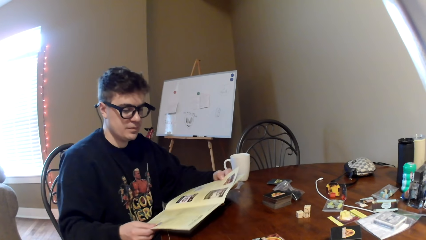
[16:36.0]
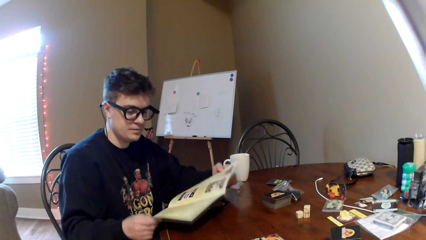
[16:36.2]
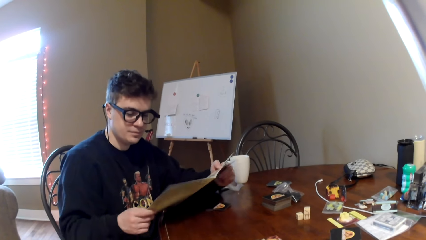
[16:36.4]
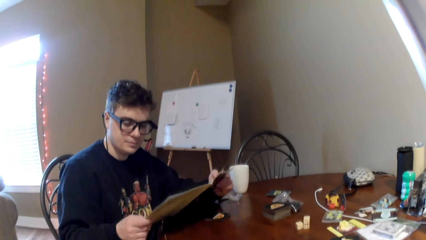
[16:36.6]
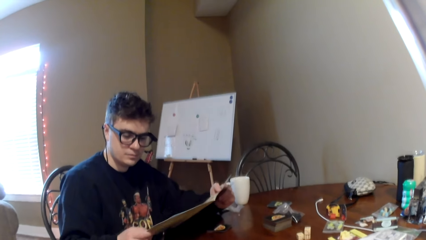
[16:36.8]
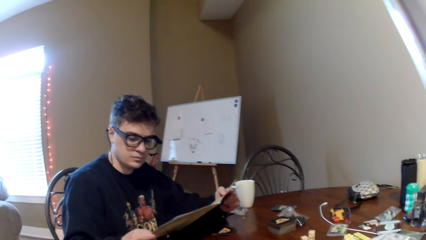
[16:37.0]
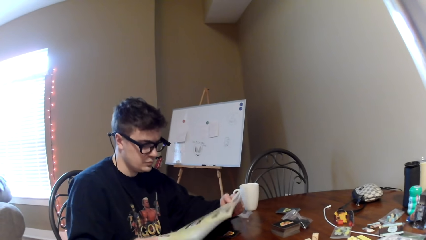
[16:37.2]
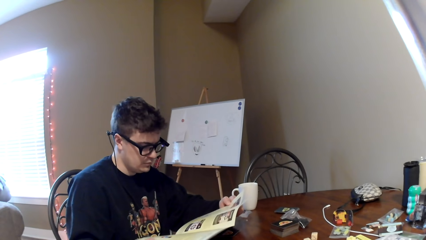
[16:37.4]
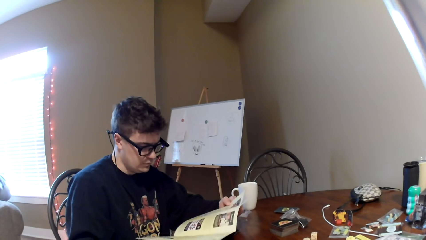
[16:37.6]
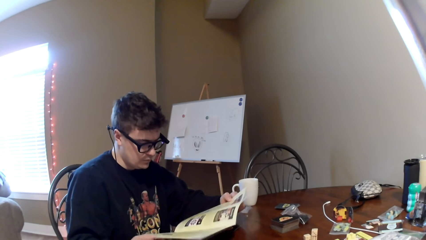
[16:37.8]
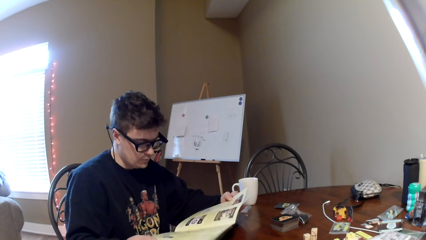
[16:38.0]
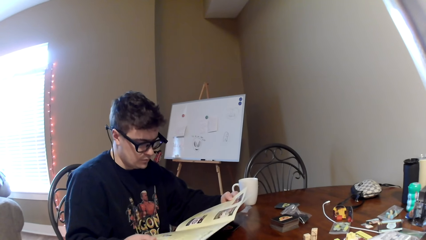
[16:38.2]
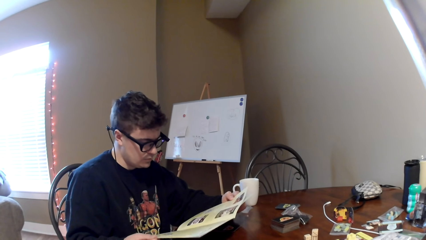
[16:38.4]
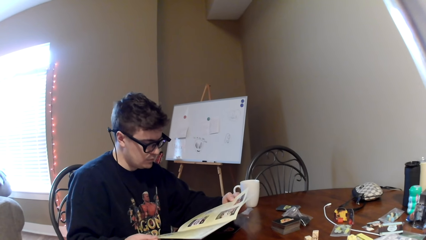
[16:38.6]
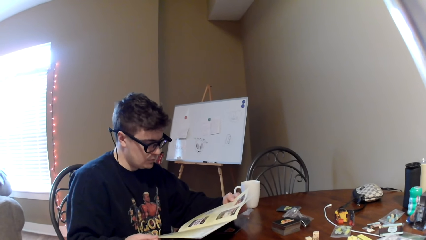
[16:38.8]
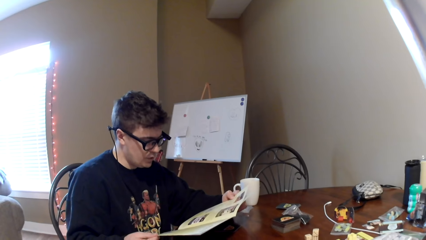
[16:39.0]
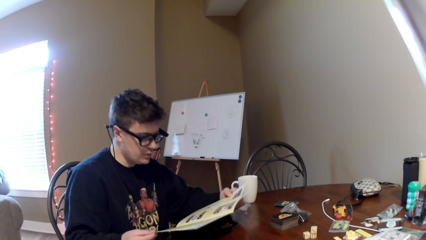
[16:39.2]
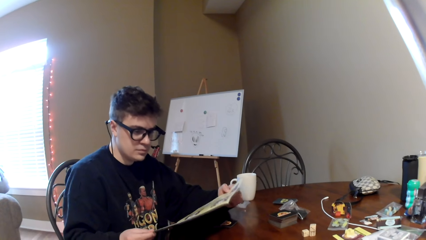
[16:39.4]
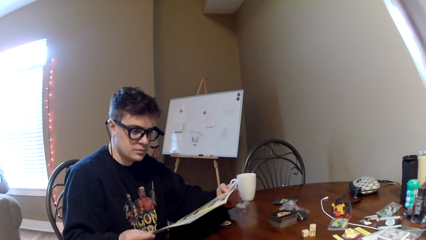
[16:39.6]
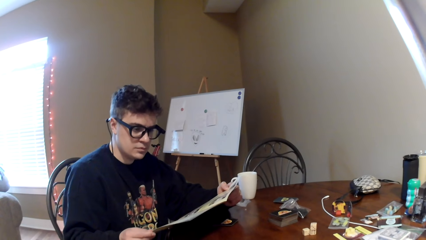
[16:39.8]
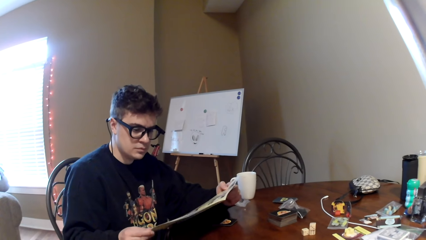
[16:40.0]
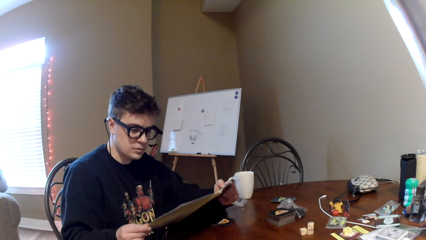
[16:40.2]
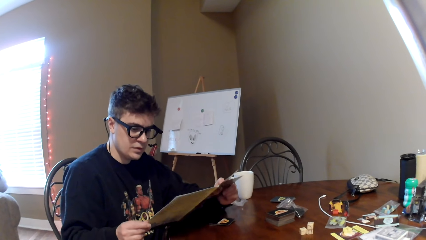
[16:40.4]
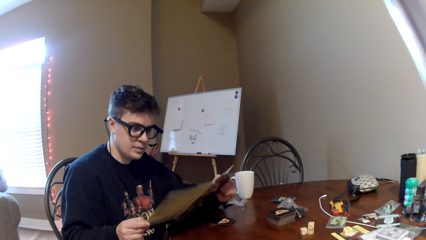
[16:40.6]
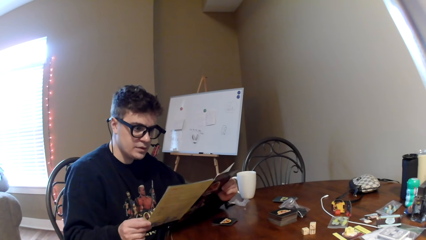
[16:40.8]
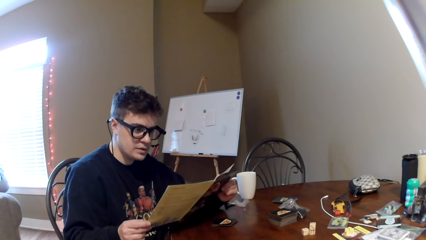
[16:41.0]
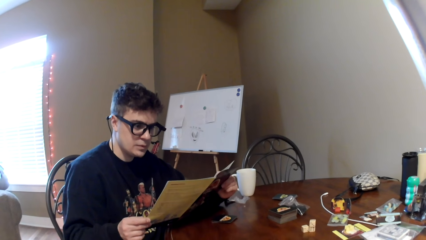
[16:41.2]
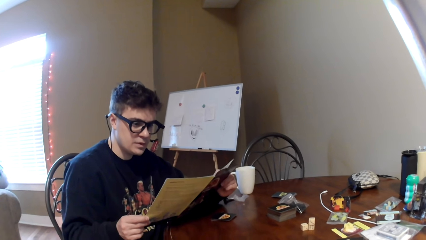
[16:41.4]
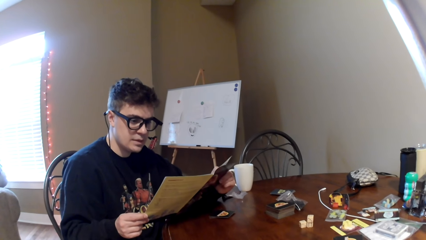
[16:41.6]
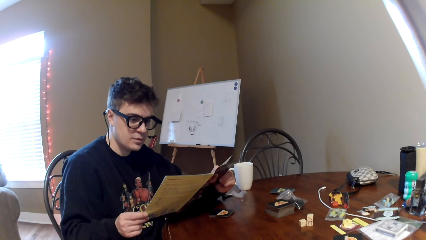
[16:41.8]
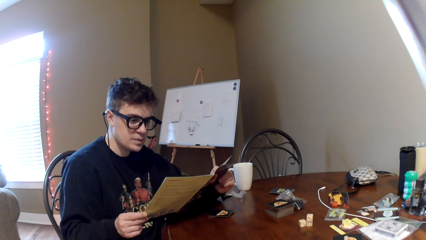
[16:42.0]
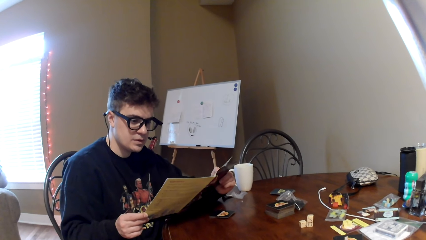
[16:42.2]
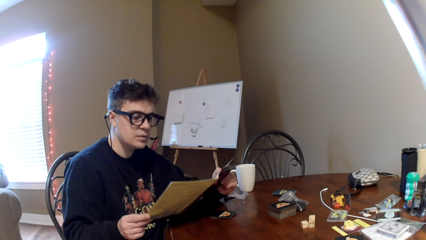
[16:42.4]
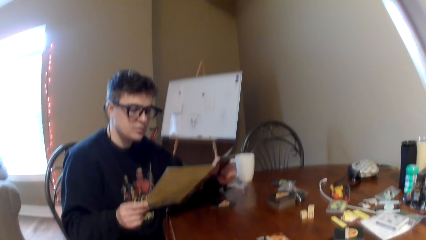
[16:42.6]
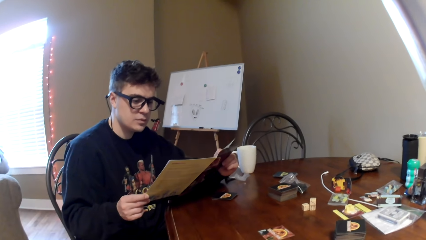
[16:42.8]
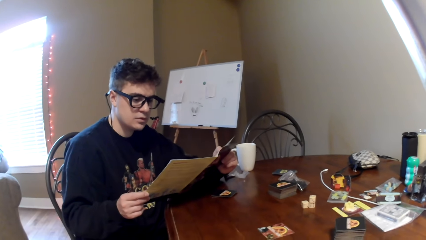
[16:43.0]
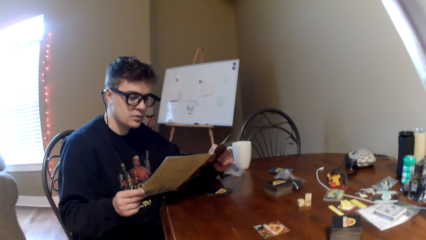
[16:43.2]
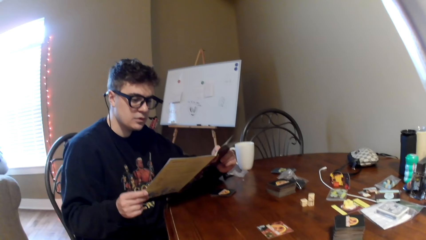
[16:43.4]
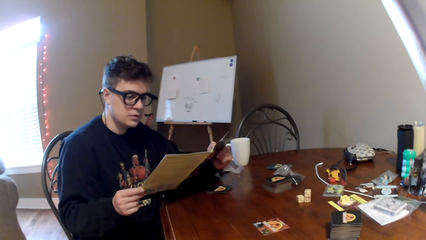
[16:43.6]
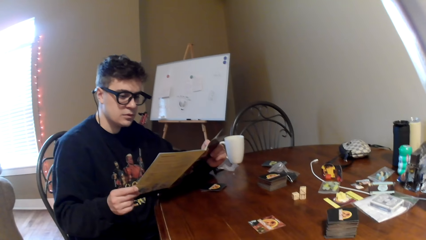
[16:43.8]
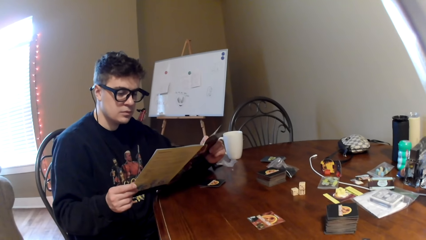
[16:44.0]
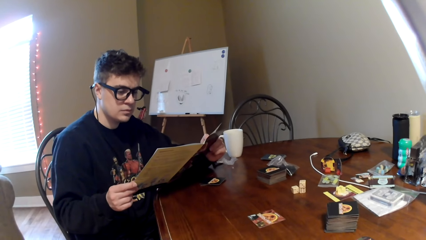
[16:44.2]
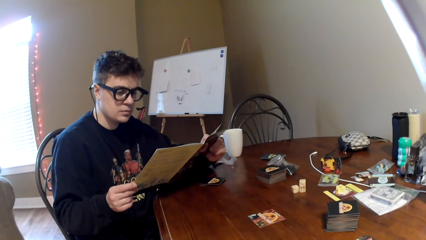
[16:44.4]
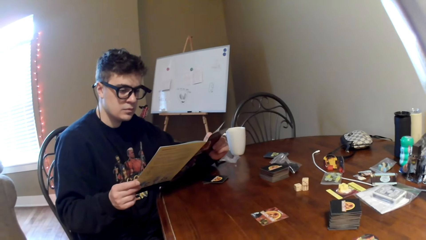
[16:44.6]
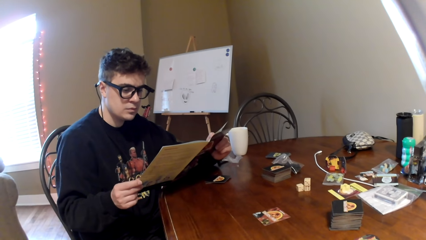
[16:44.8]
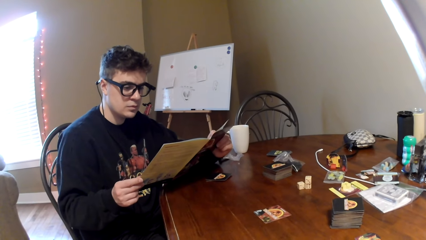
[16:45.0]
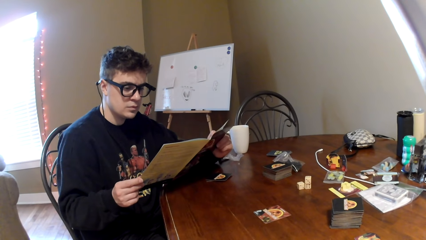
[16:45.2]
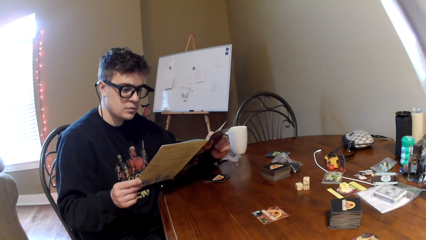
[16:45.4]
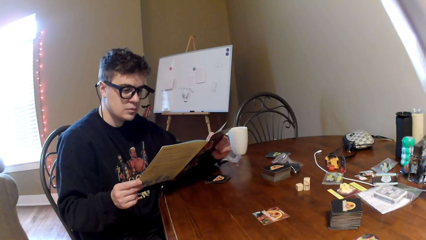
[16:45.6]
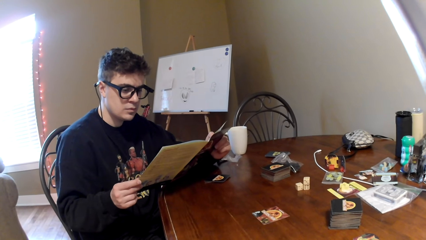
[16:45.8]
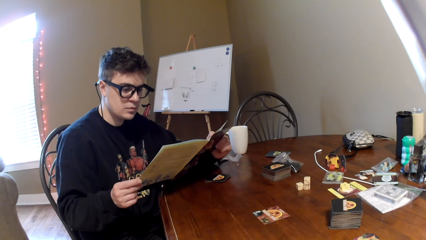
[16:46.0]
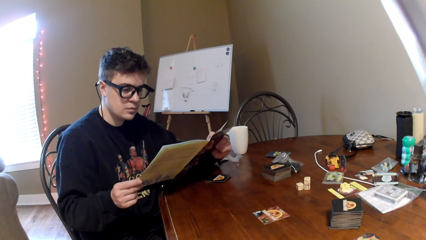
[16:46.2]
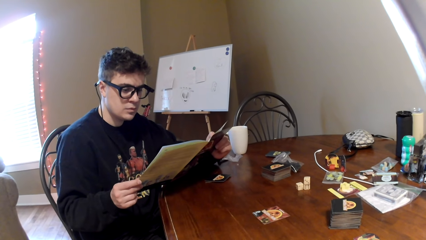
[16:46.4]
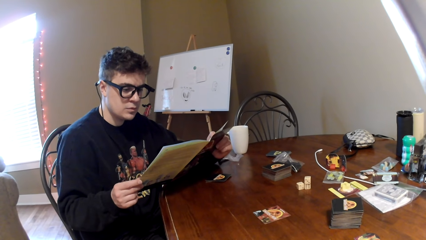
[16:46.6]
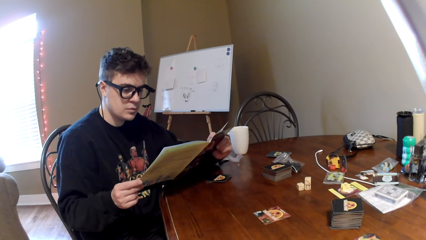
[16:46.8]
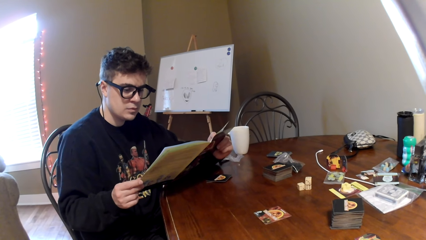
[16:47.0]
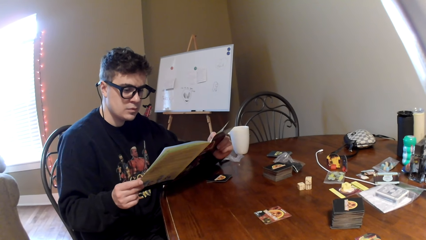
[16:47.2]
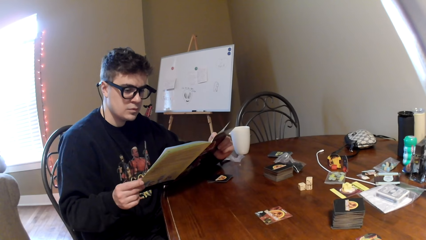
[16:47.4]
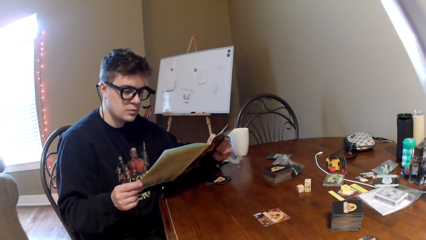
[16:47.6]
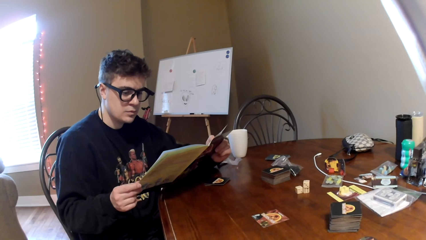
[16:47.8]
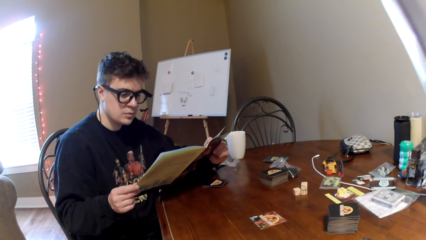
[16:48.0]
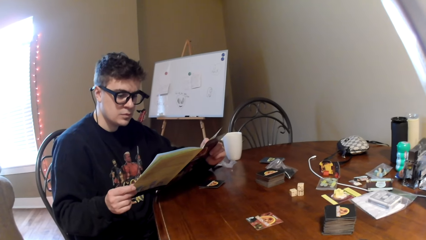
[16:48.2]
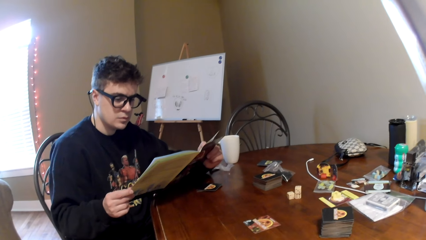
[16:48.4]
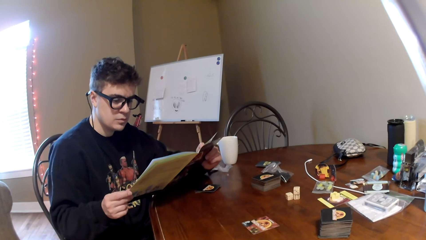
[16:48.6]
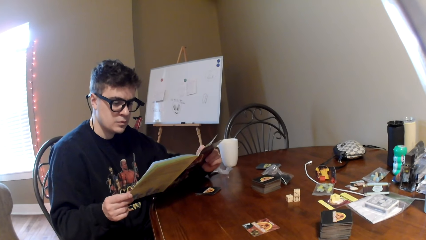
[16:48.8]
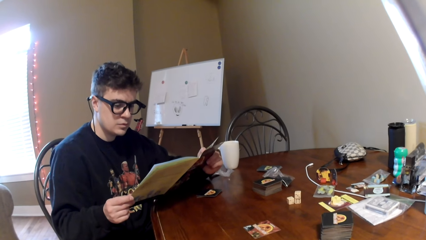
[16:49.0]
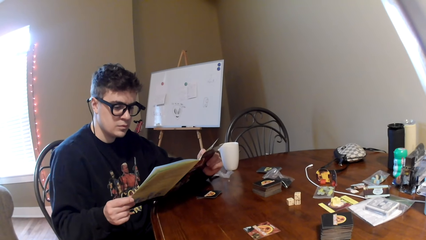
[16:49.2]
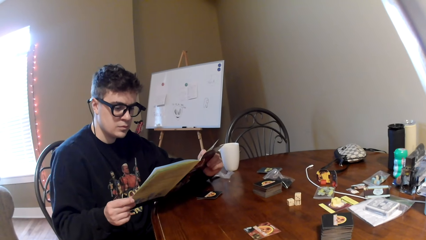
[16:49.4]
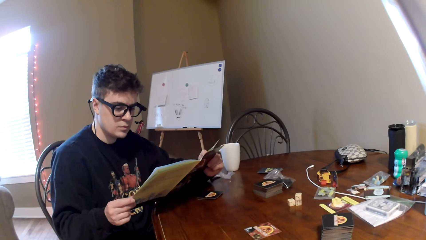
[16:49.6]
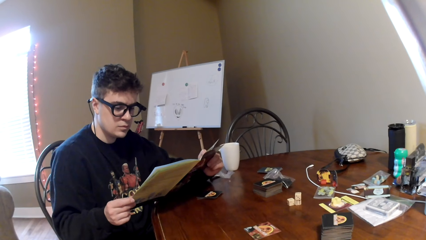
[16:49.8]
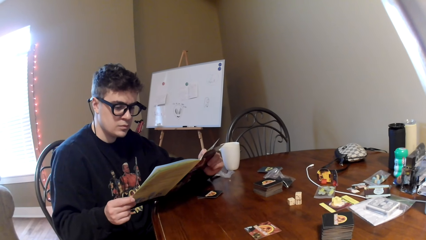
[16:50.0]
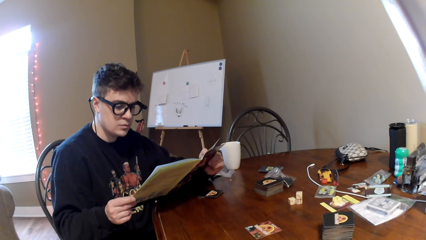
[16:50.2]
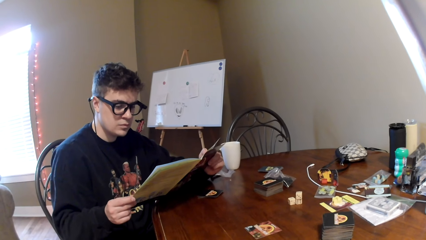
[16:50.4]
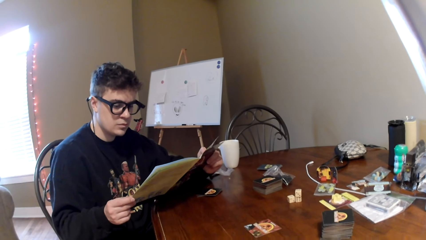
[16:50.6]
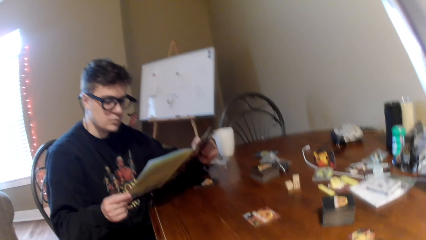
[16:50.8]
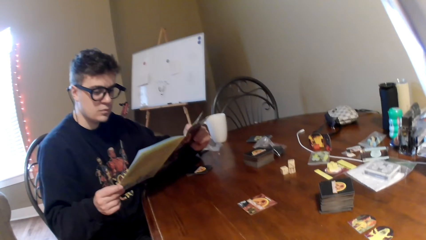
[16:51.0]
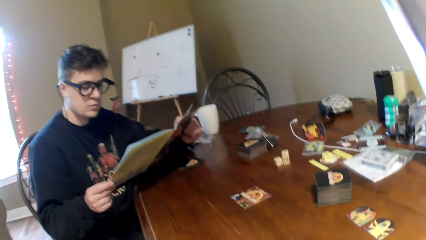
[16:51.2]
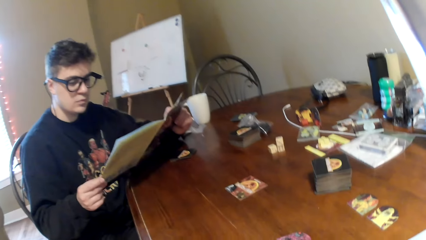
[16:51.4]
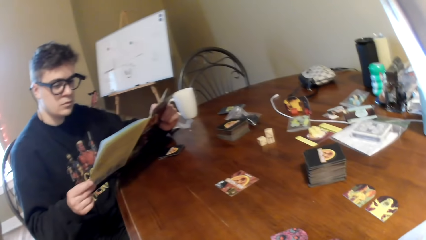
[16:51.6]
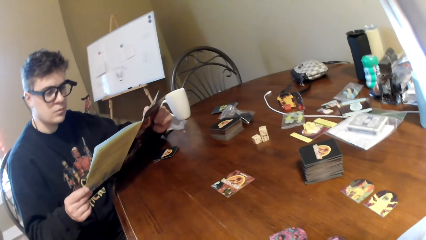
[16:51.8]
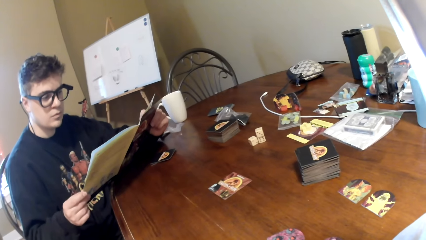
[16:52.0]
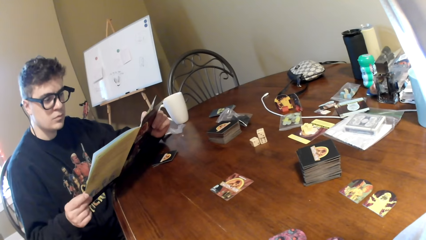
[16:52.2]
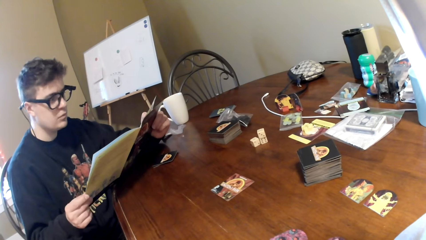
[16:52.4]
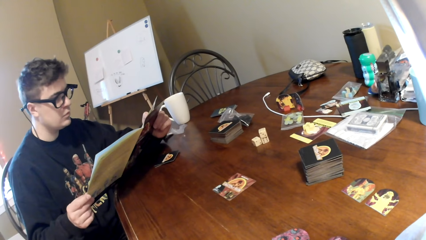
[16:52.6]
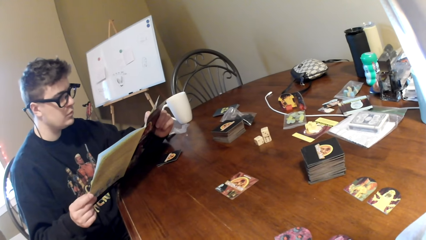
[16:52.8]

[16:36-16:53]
A man reads the book. The man reads the book.
